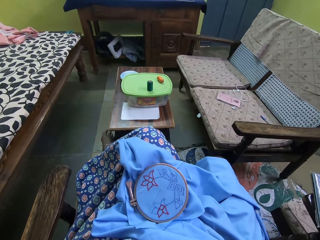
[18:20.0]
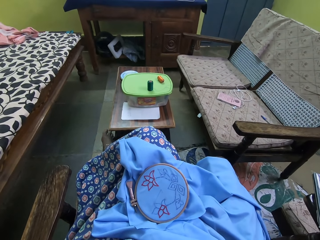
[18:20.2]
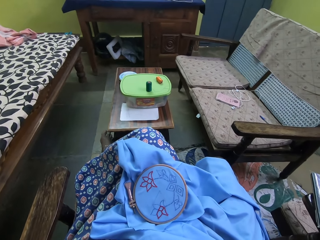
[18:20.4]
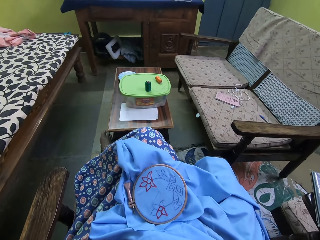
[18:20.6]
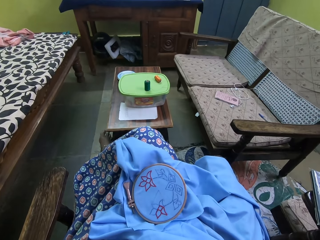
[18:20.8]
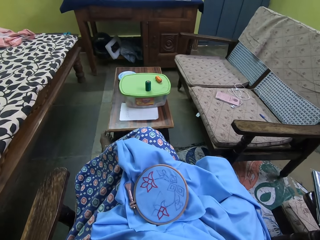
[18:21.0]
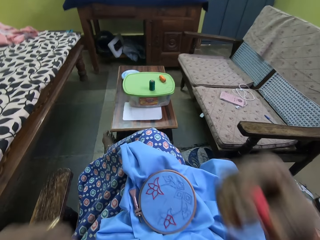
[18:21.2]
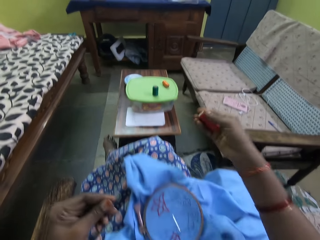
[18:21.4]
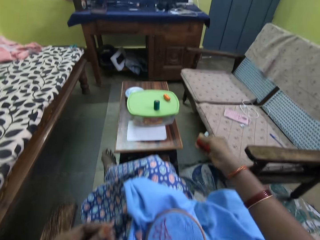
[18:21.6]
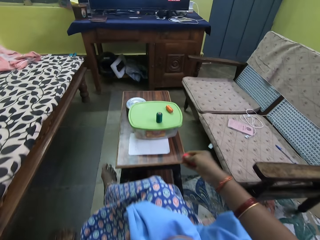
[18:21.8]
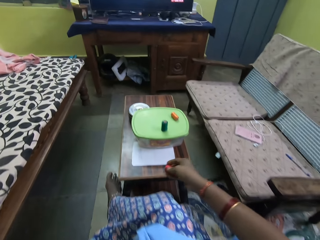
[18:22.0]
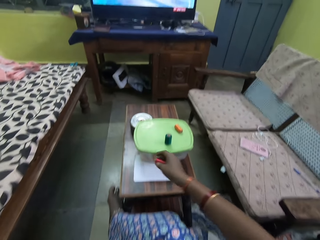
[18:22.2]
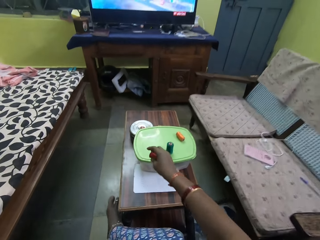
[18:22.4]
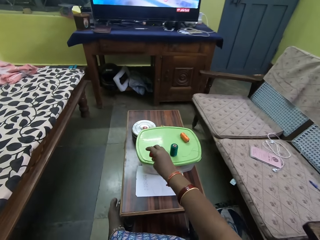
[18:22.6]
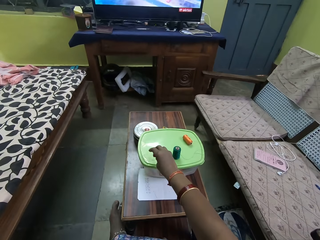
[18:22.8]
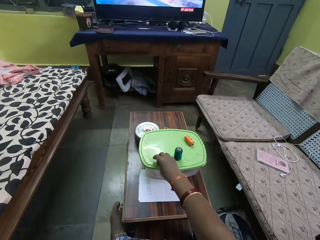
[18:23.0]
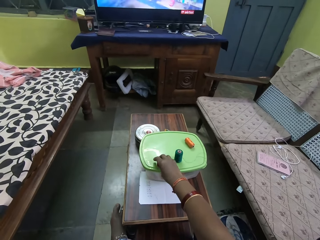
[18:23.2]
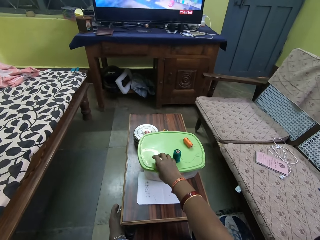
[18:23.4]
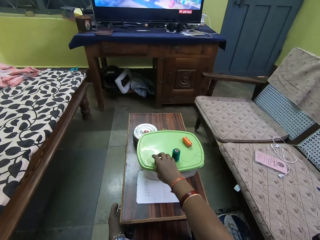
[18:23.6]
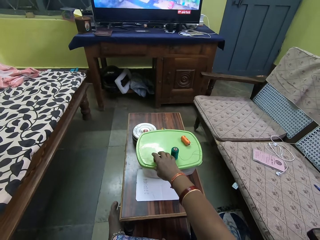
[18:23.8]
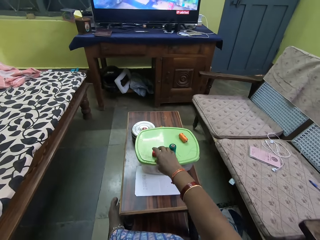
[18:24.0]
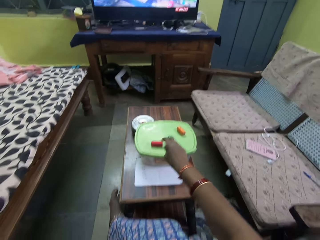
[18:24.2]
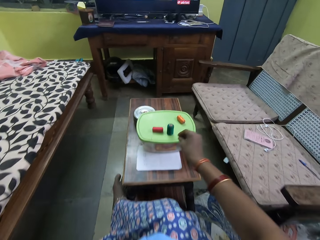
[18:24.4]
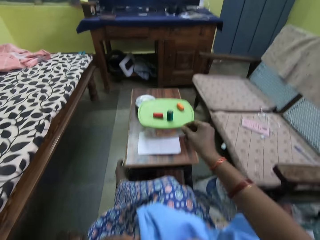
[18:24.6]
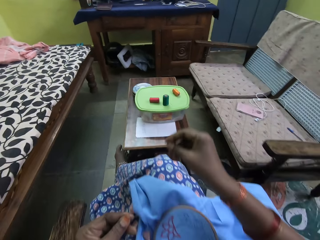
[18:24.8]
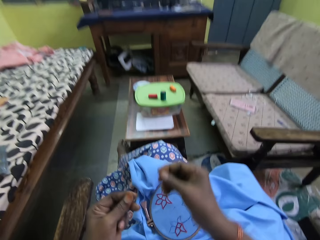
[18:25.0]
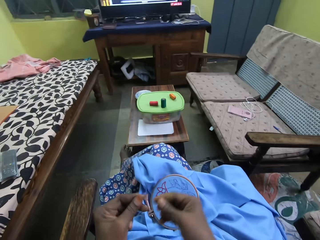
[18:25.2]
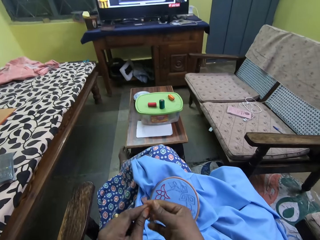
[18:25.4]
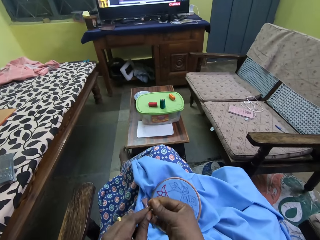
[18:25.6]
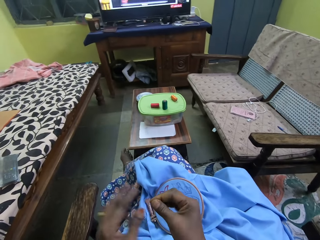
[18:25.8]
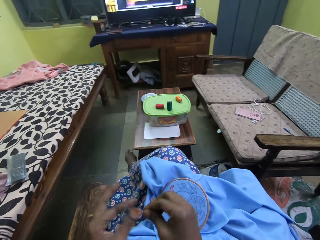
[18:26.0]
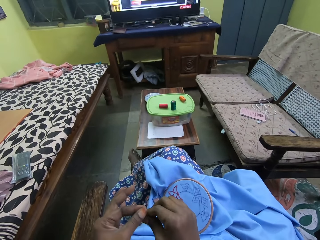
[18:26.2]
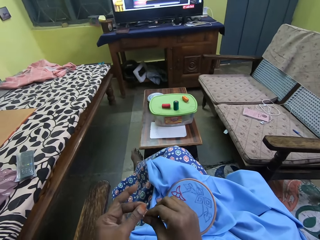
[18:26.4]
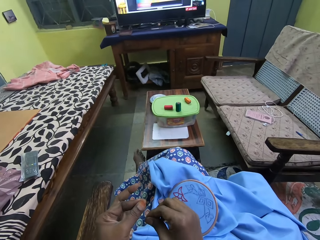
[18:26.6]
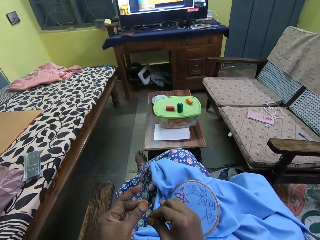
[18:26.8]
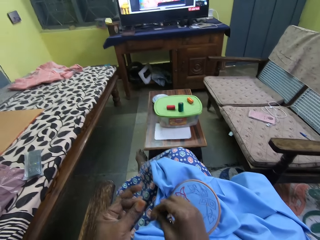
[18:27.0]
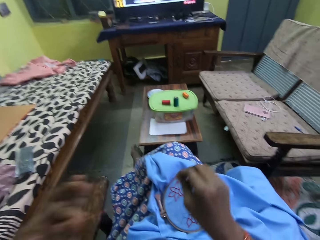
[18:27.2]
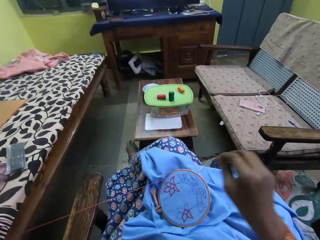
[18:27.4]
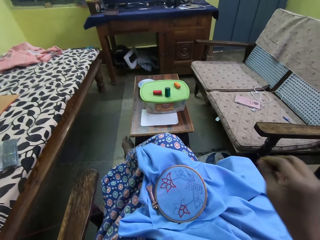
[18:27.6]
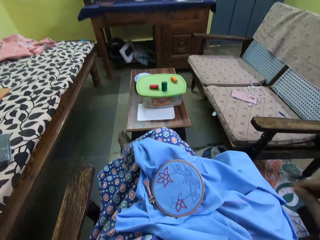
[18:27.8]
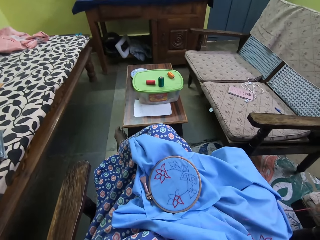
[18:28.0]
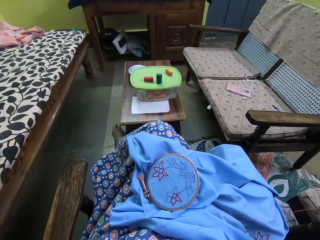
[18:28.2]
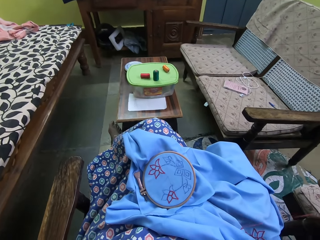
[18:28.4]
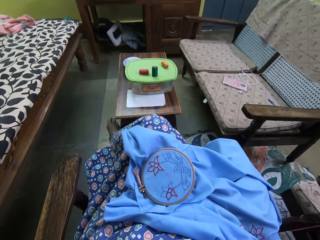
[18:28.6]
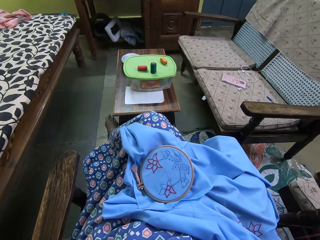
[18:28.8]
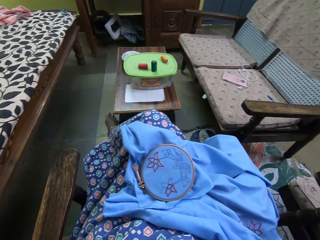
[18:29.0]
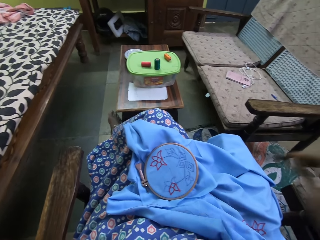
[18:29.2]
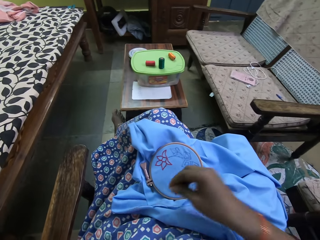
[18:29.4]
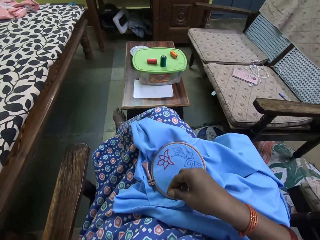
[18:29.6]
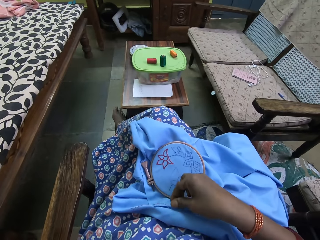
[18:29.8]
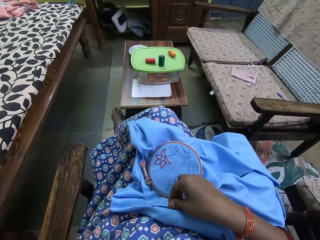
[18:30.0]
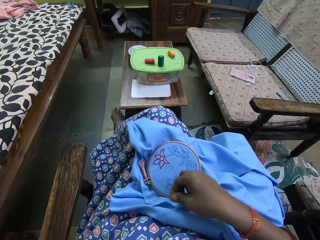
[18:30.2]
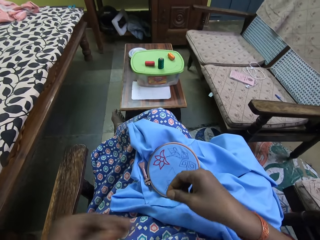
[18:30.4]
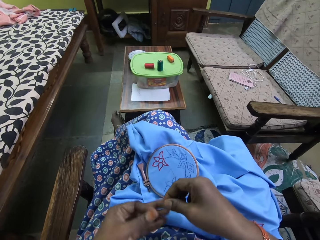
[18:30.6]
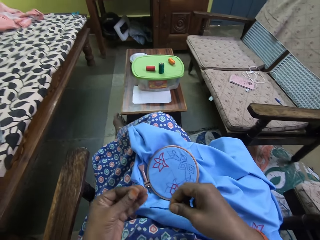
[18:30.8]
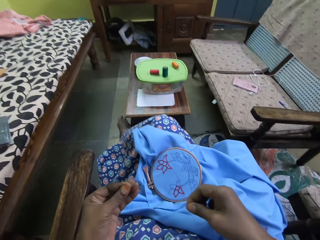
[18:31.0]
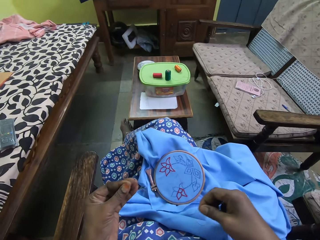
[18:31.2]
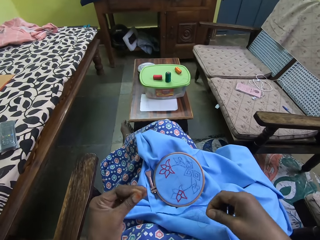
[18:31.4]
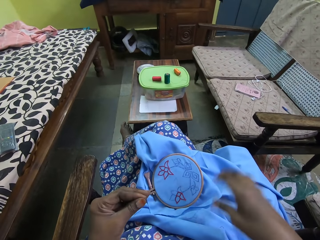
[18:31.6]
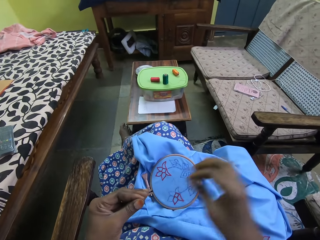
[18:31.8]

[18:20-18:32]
The camera wearer cuts the strand of thread or knitting thread with her teeth. She drops the thread spool on the plastic cover on top of the table with her right hand. She stretches the strand of thread with her hands. She holds the knitting thread with both hands.

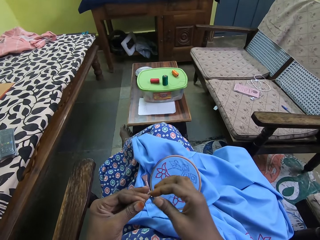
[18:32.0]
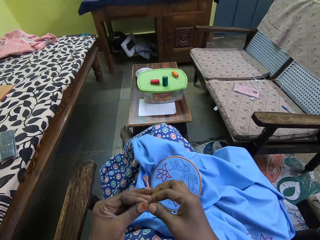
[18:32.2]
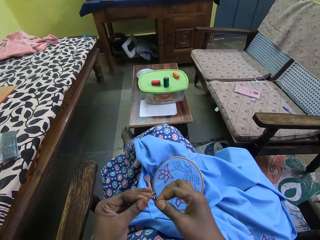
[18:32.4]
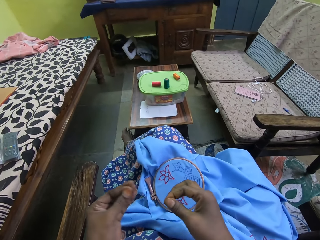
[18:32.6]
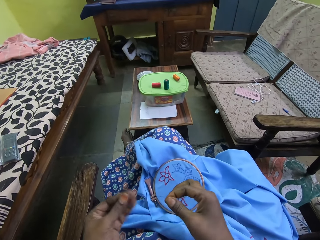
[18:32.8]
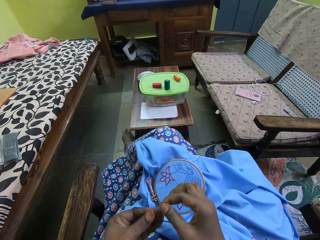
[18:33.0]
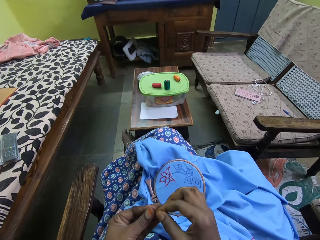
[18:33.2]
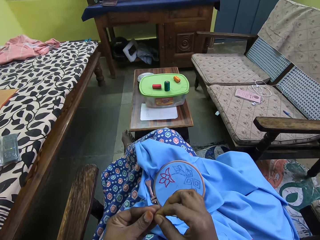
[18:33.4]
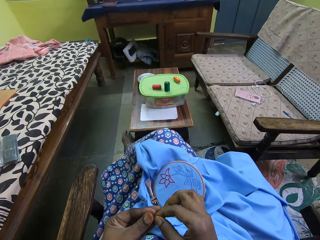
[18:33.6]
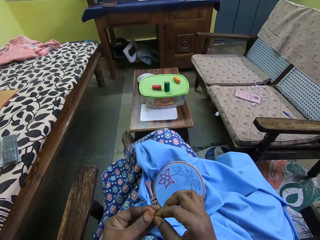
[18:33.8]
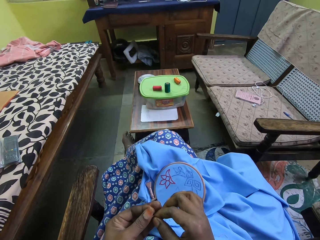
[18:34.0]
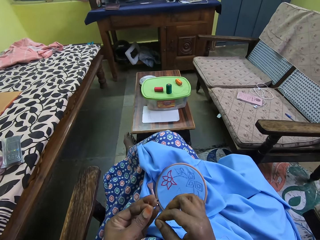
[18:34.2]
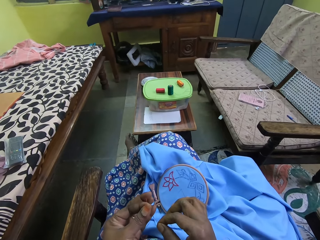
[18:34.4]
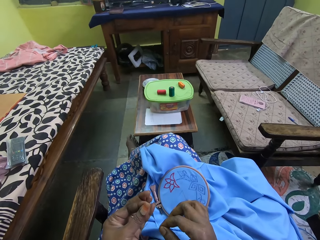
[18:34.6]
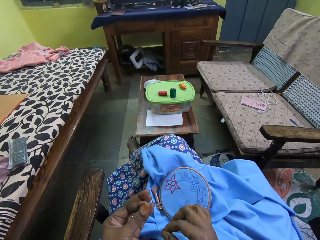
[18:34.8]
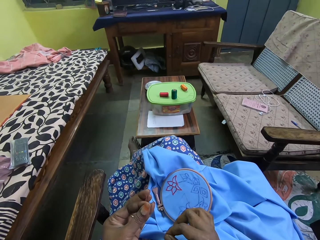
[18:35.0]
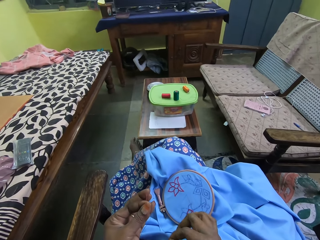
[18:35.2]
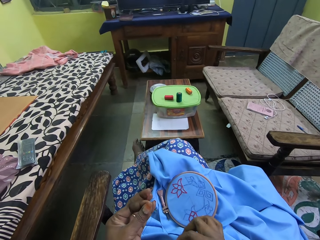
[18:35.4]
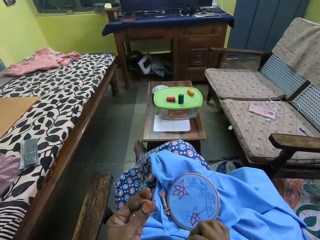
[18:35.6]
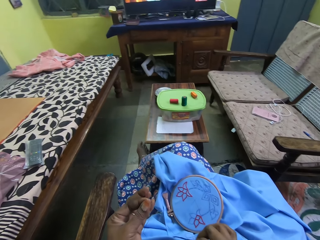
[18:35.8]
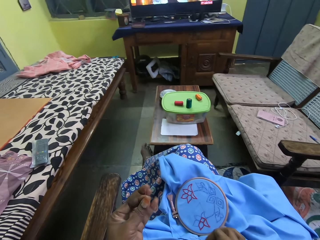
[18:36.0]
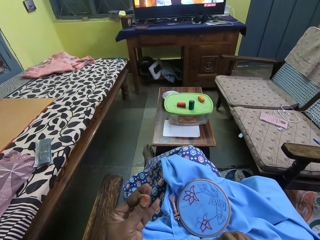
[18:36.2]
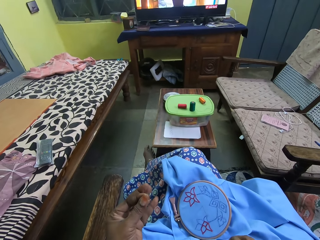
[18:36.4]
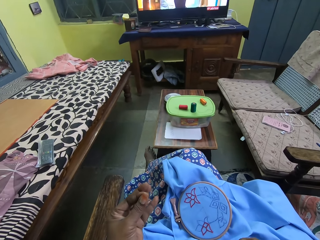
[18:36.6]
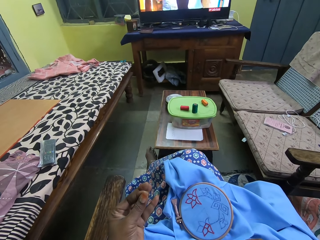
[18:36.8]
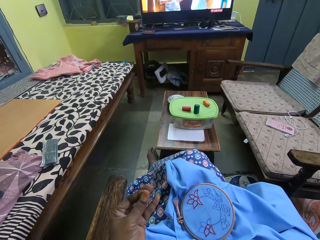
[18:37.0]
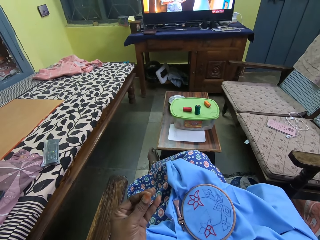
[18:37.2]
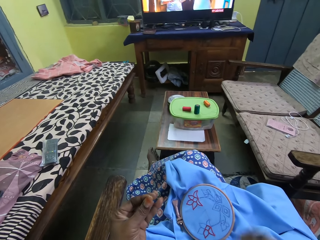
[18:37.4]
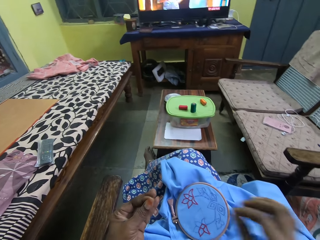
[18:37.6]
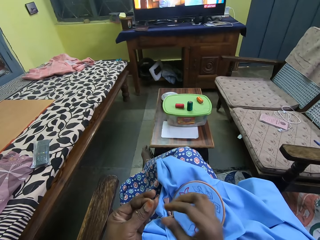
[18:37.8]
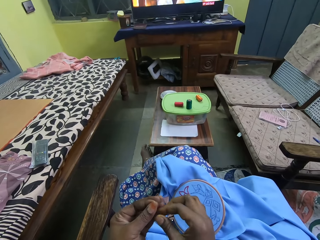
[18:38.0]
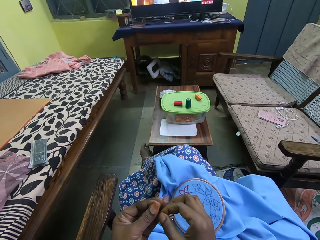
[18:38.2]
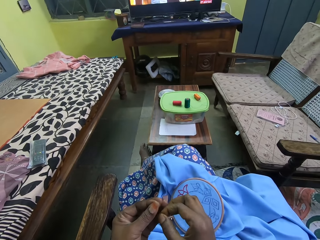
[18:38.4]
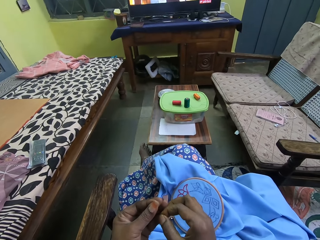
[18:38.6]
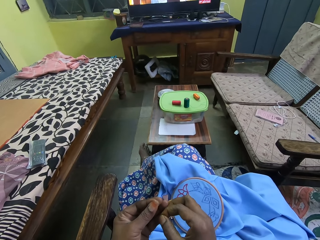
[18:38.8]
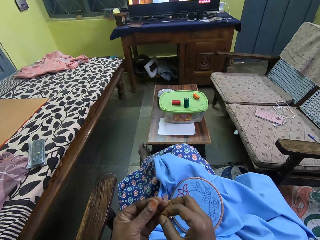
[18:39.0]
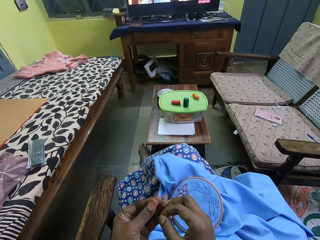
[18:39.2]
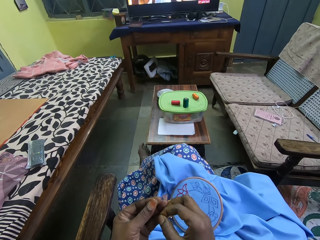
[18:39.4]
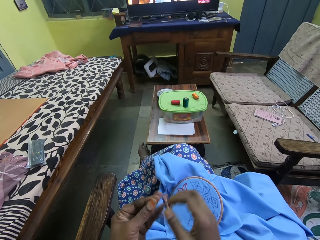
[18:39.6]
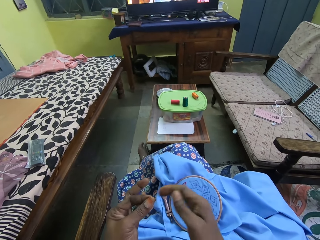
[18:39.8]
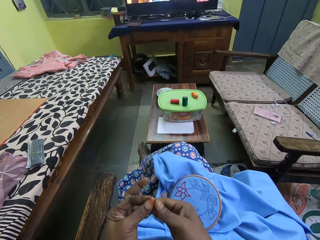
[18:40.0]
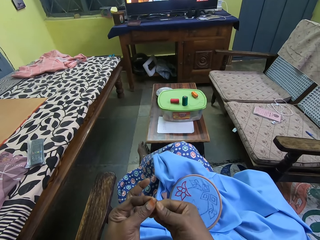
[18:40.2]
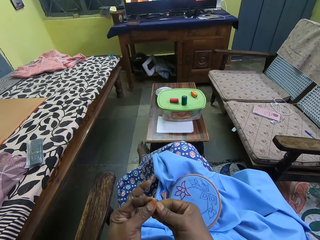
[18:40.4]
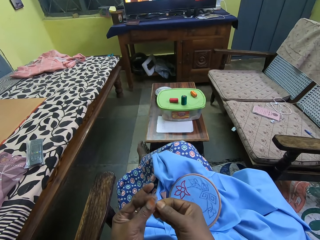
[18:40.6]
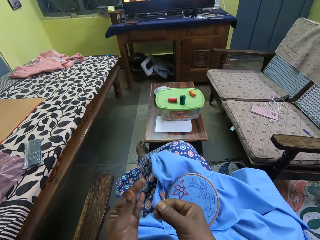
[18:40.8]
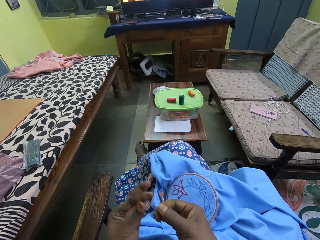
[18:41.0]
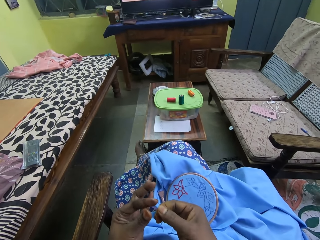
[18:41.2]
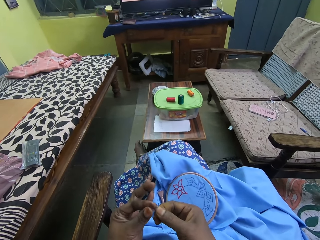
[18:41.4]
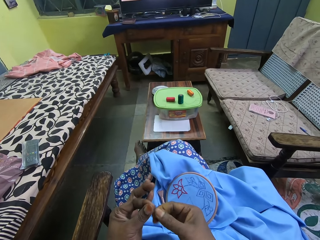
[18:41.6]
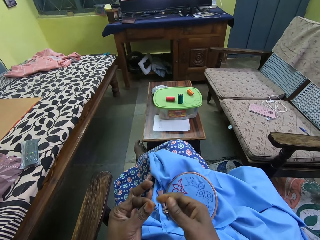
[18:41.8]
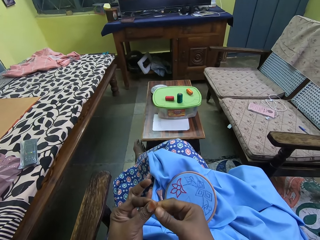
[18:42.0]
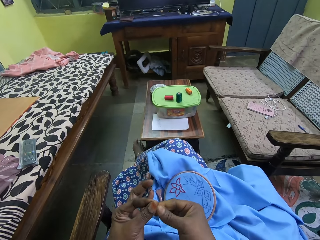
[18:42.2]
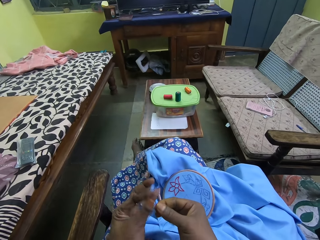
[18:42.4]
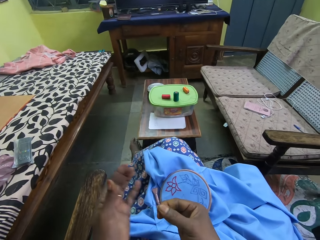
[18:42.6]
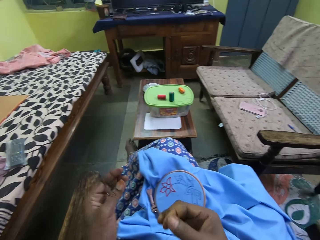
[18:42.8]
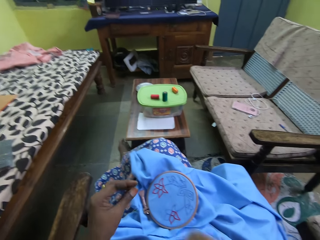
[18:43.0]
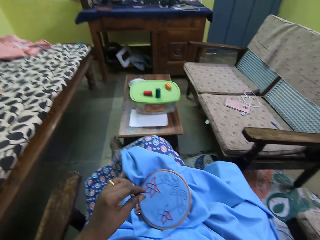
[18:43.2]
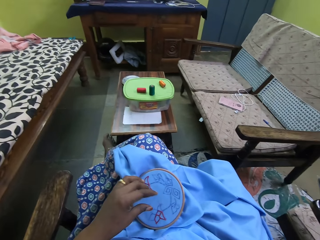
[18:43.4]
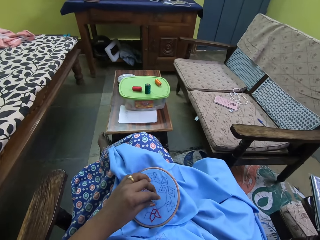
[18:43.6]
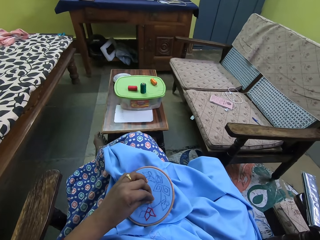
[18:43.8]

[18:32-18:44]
The camera wearer levels the knitting thread in his hand.
